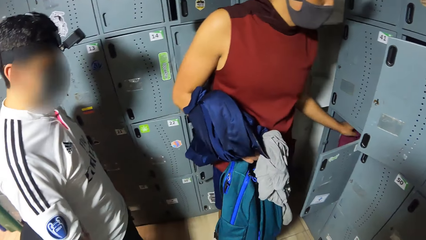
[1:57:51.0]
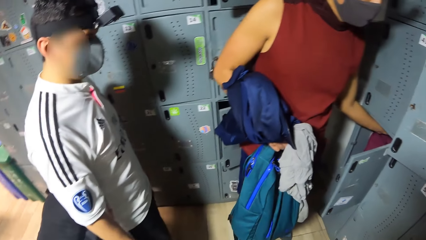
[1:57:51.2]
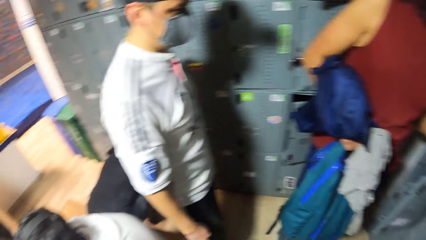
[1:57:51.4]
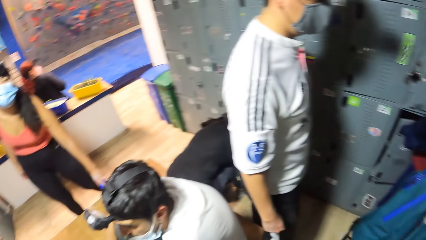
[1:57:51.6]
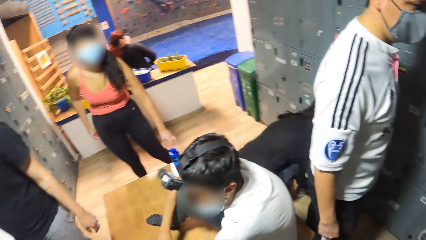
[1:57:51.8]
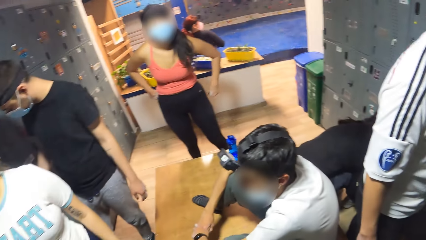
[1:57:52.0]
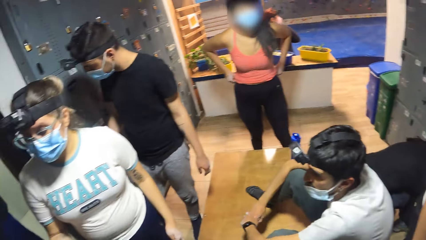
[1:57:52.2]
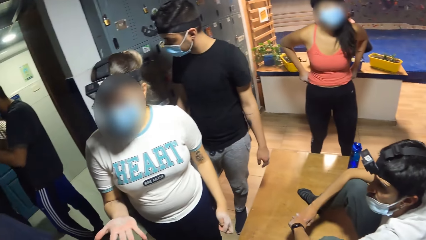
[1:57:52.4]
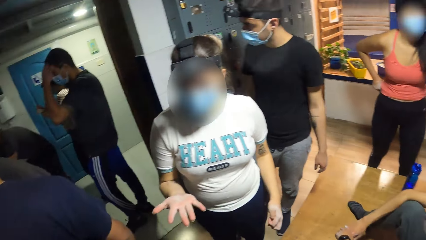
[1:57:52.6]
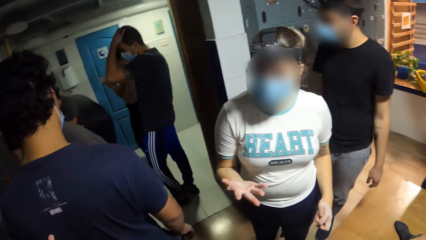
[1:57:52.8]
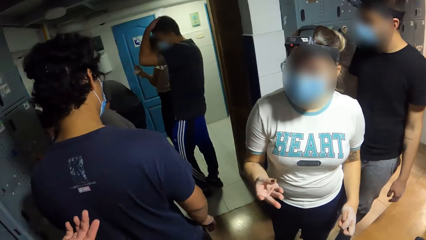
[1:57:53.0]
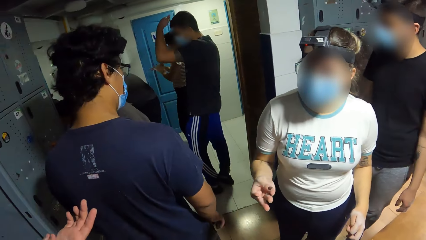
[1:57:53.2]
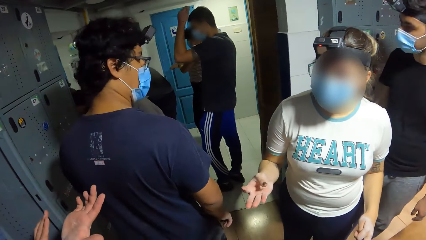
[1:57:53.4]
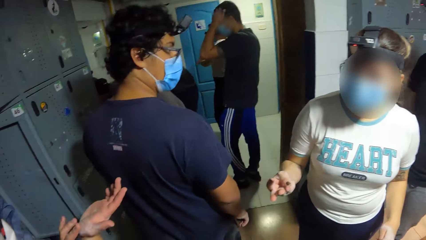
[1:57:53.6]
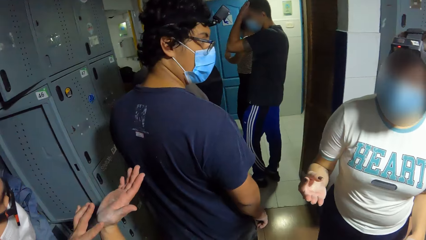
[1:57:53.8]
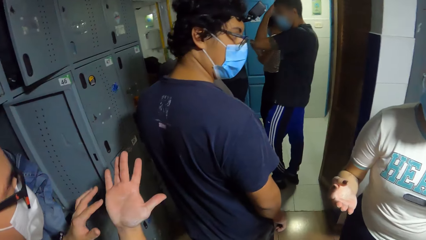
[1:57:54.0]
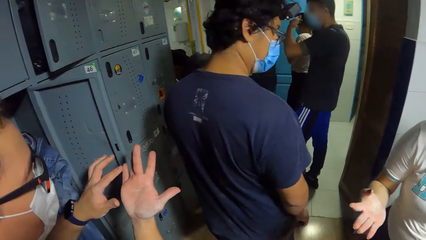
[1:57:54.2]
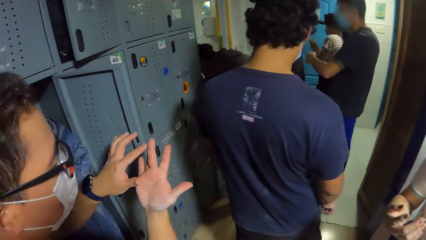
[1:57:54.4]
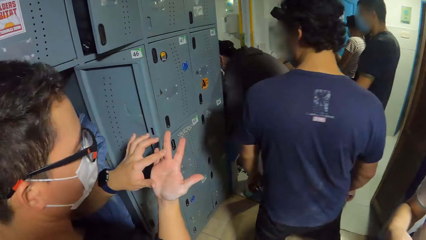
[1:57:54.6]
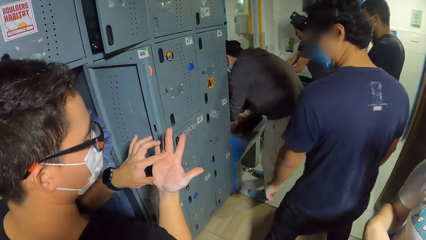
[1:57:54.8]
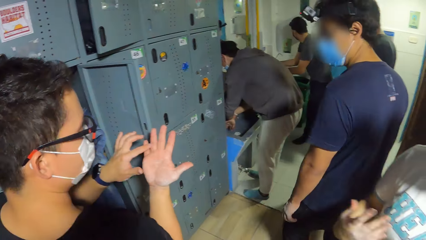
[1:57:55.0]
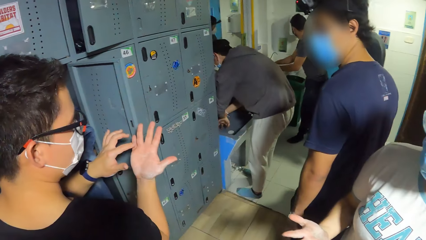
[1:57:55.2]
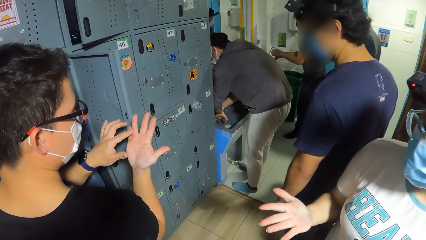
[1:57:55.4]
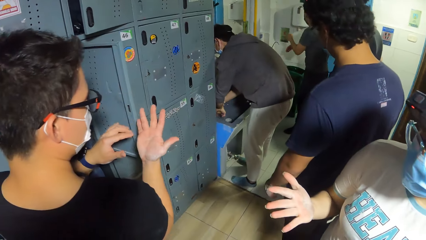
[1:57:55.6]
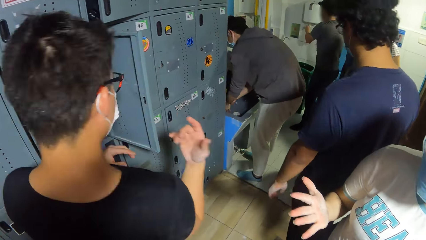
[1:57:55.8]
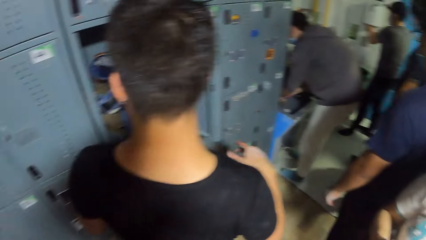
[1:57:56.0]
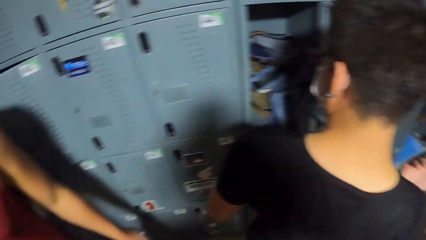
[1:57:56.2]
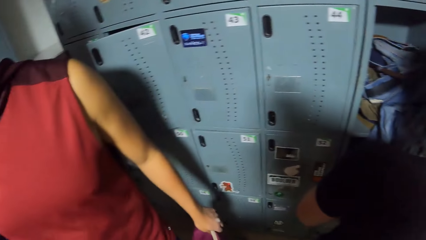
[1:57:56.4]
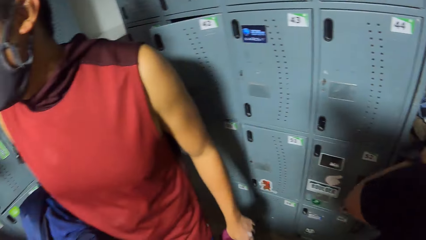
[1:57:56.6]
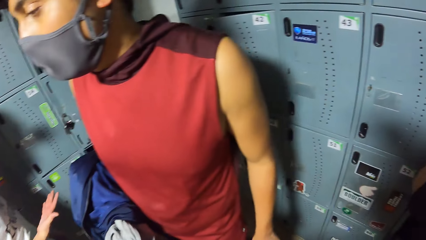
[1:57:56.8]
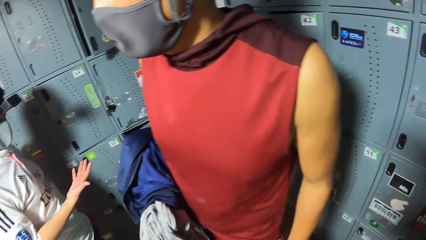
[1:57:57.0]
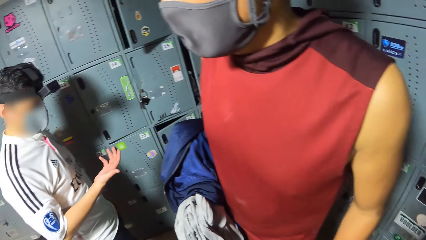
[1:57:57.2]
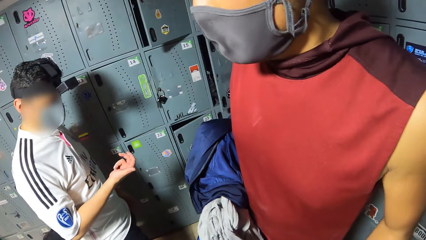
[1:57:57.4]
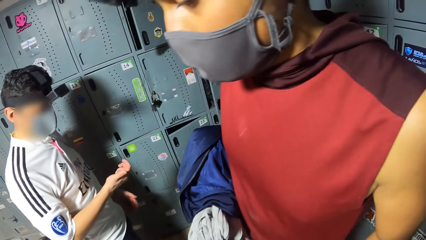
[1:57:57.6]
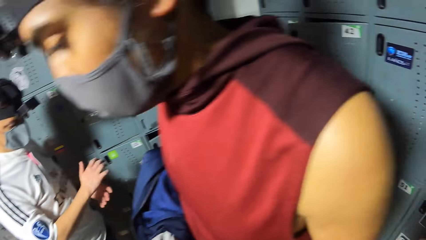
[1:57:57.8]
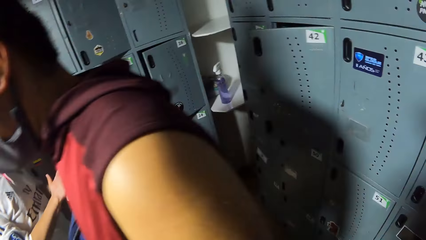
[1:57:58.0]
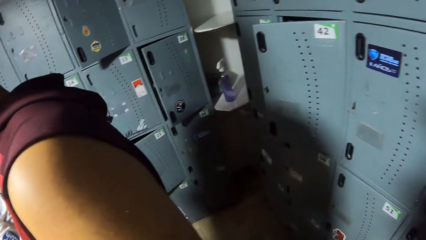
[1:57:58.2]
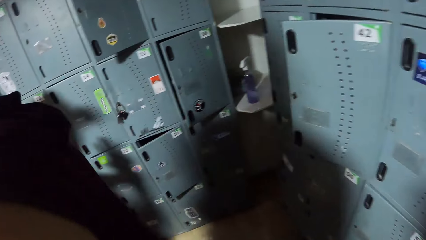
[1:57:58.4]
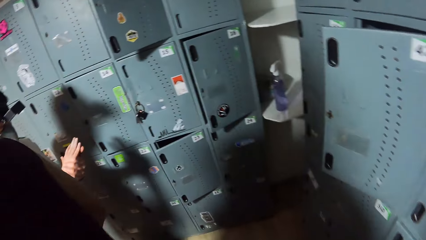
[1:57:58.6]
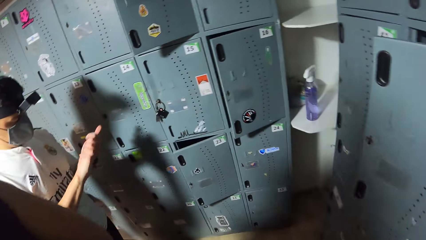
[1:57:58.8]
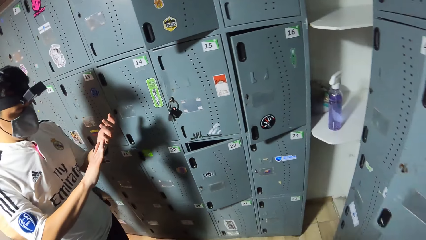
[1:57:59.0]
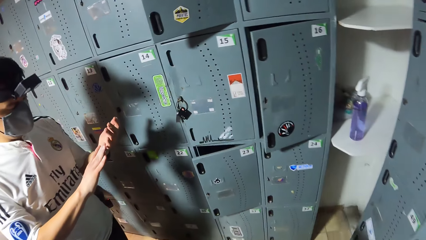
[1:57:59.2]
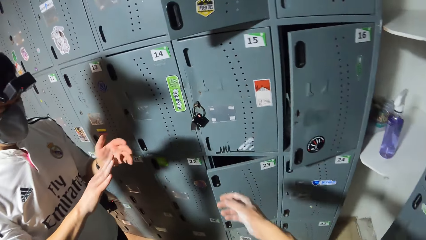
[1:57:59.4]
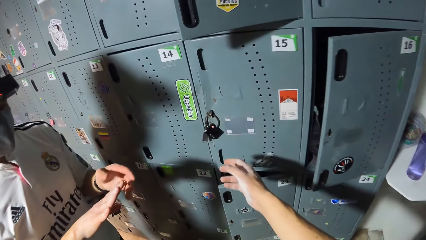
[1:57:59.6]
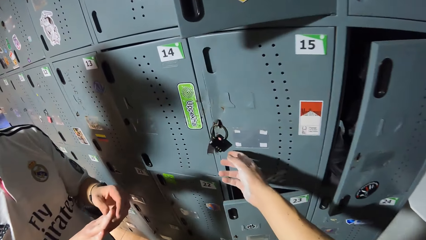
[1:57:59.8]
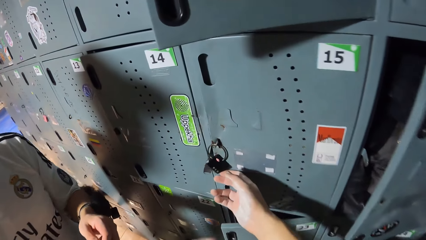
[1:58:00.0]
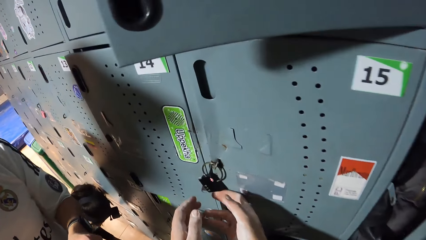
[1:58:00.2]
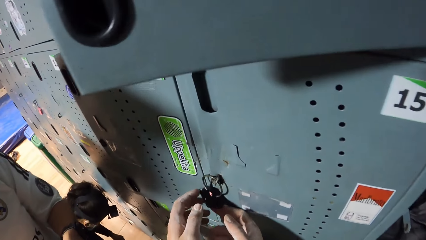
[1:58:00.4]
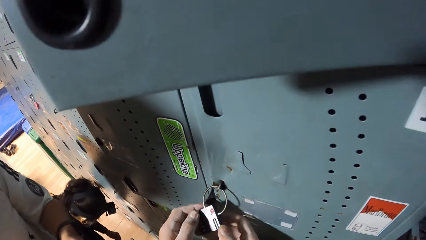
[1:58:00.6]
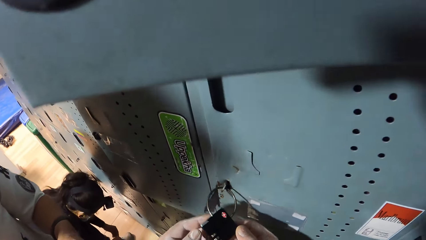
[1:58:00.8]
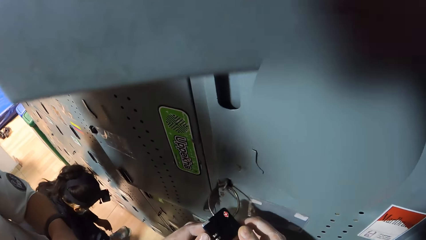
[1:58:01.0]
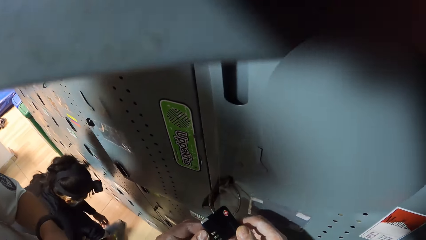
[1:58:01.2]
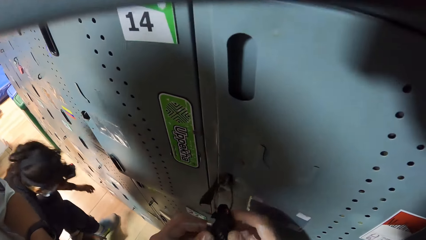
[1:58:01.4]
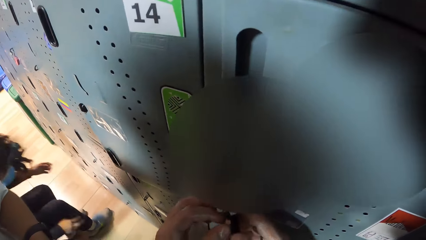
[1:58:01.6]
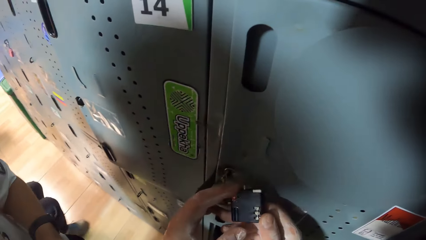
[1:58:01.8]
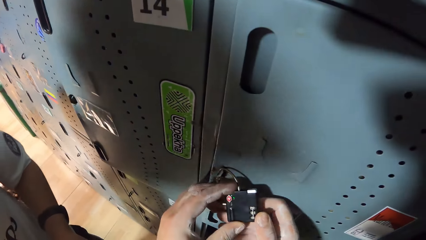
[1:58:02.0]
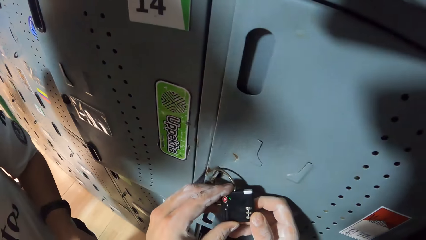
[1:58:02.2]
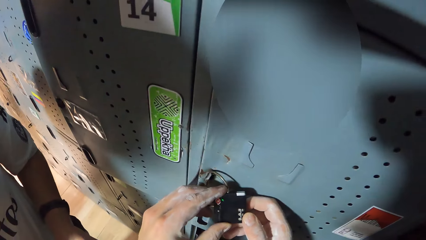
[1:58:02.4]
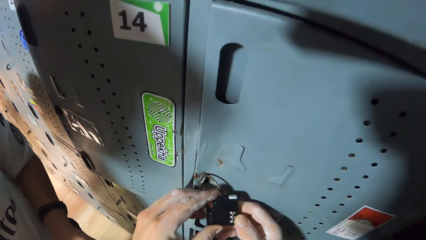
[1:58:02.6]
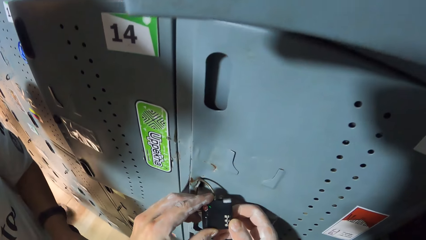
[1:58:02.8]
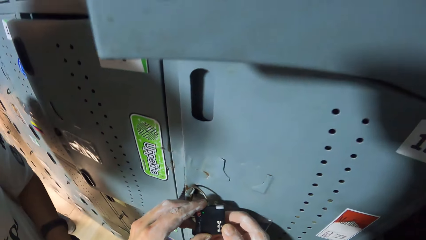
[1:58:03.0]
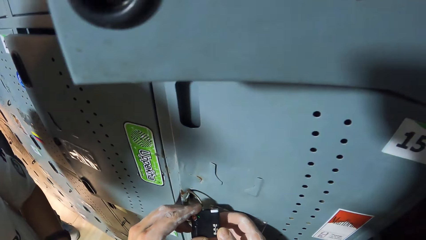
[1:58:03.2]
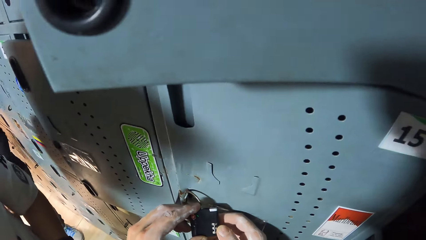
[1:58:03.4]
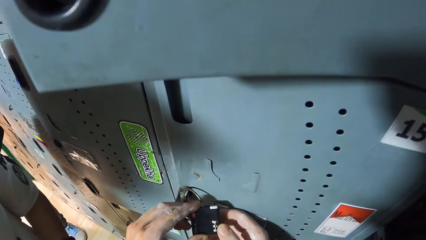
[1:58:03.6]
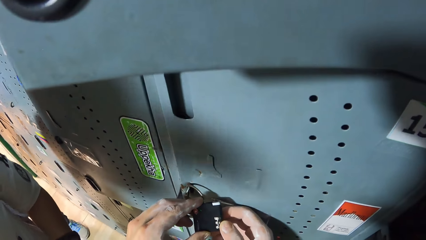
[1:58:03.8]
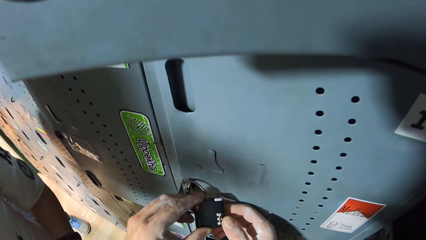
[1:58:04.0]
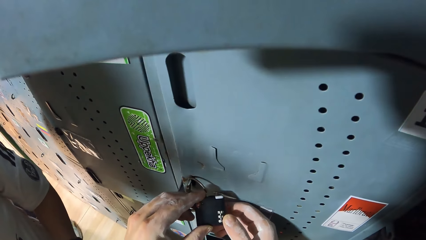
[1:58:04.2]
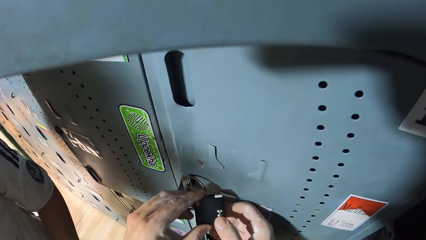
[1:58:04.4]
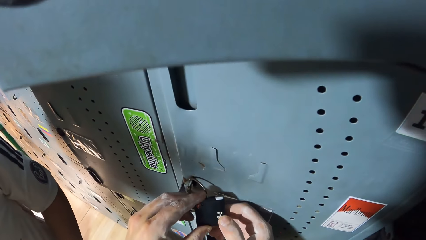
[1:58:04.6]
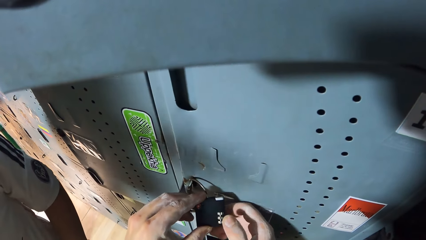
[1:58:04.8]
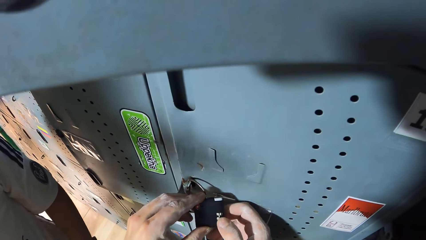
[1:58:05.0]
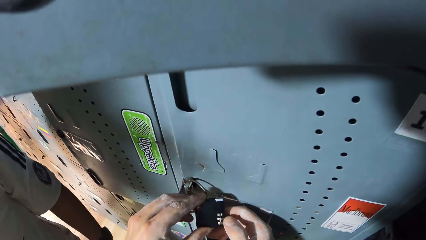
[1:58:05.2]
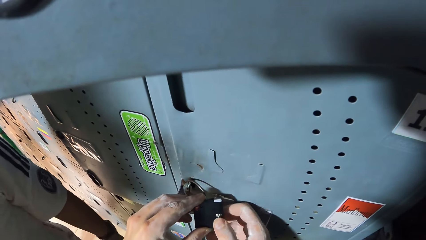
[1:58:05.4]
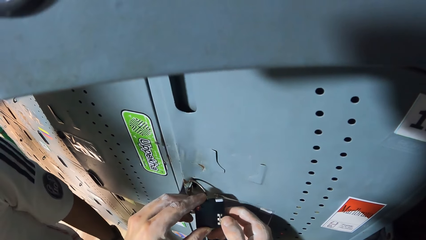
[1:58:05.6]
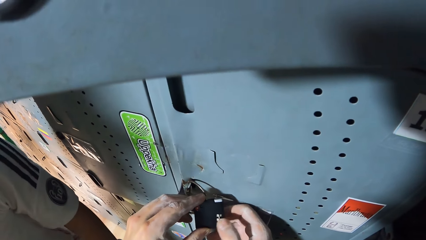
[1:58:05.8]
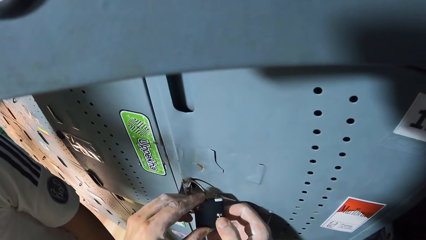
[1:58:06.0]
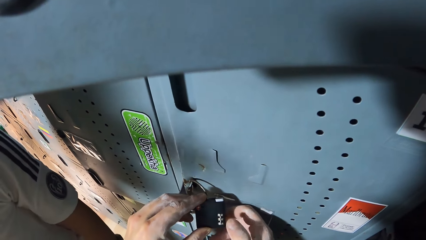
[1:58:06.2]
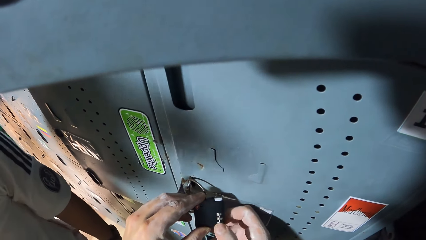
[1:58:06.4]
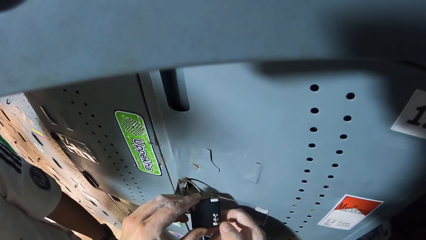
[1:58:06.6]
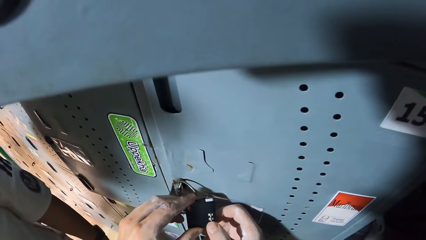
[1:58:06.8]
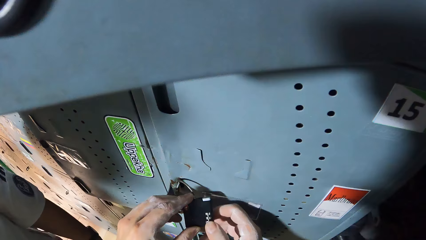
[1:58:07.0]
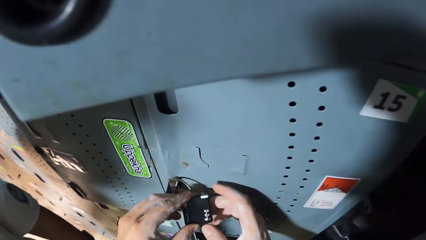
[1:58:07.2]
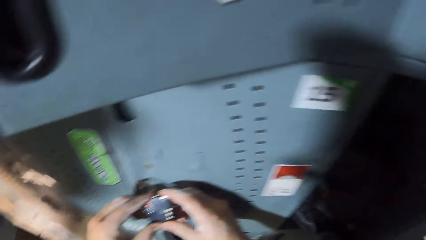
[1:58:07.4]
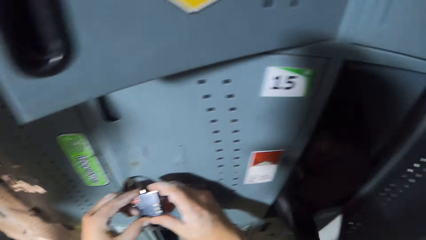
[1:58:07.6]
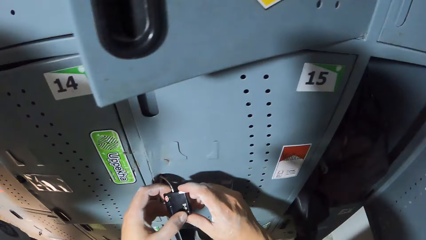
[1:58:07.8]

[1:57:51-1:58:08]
The woman adjusts her pants with both hands. Another woman gesticulates with her right hand. A man brushes his hair with his left hand. Another man rubs his right hand with a left finger. Another man rubs his right hand with his left hand. The camera wearer touches a padlock on a locker with his right hand. He holds the locker key, unlocks the padlock with both hands, and opens the locker.
